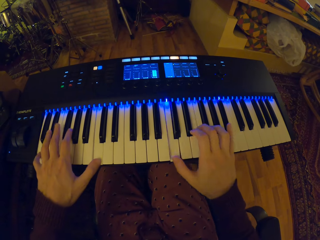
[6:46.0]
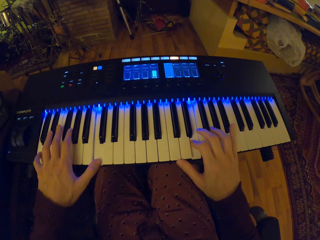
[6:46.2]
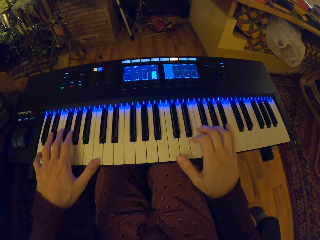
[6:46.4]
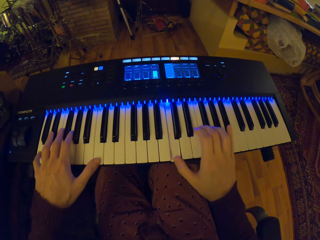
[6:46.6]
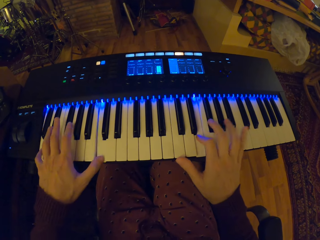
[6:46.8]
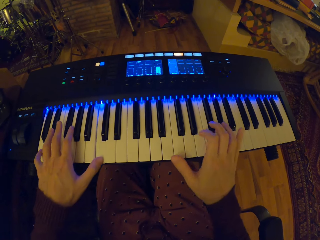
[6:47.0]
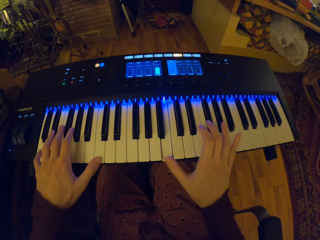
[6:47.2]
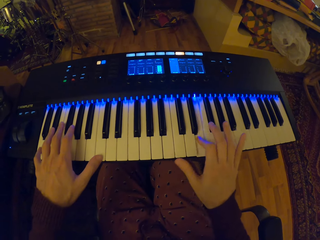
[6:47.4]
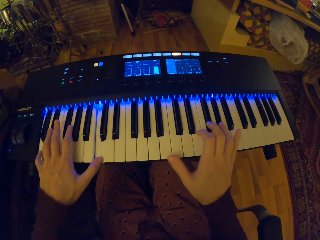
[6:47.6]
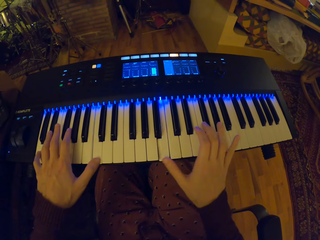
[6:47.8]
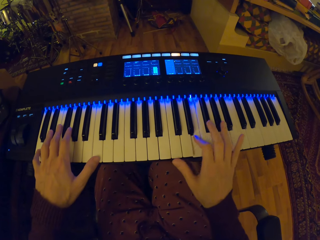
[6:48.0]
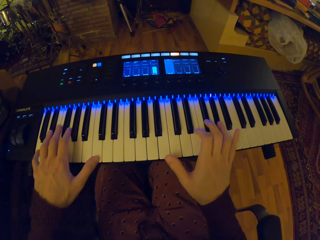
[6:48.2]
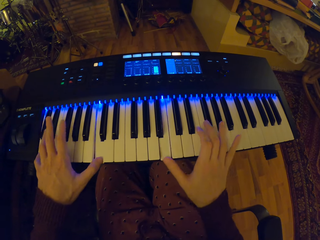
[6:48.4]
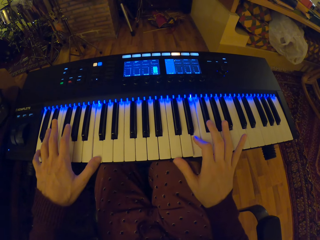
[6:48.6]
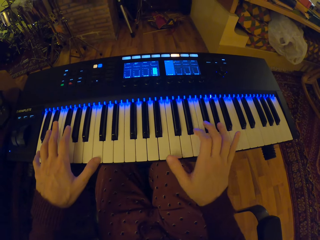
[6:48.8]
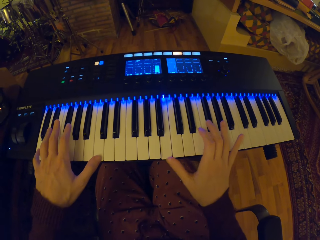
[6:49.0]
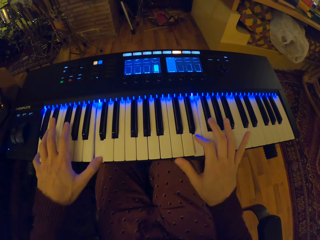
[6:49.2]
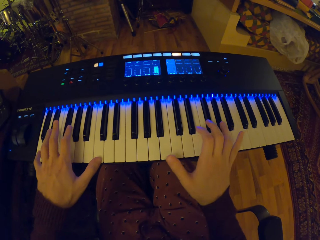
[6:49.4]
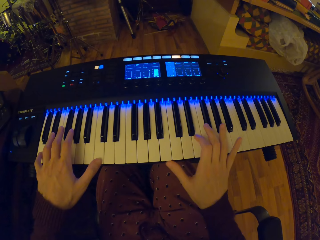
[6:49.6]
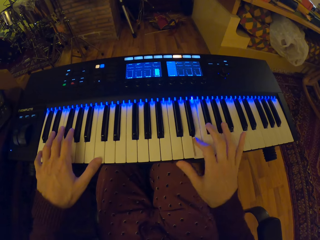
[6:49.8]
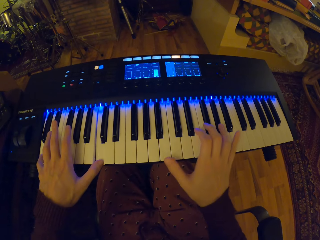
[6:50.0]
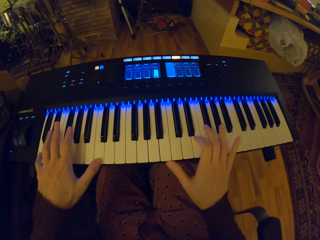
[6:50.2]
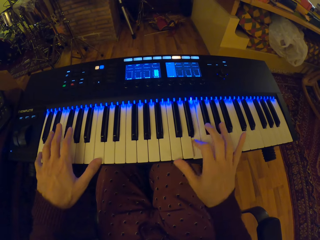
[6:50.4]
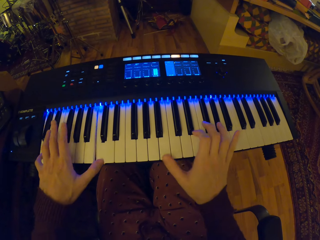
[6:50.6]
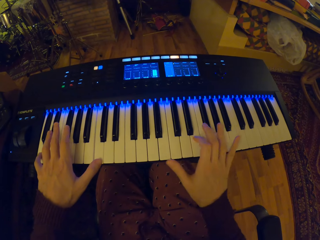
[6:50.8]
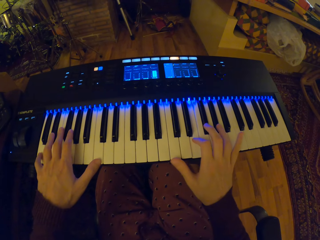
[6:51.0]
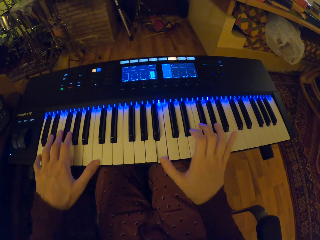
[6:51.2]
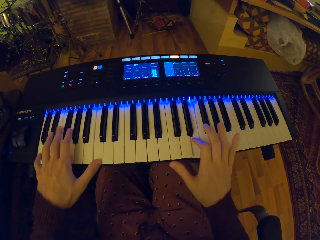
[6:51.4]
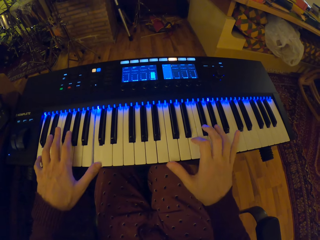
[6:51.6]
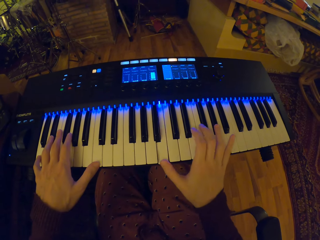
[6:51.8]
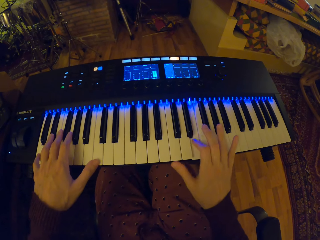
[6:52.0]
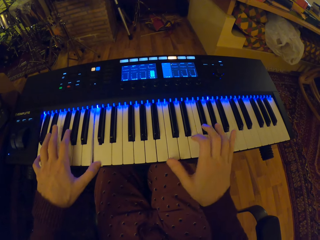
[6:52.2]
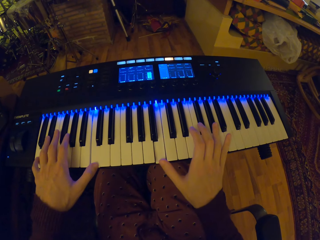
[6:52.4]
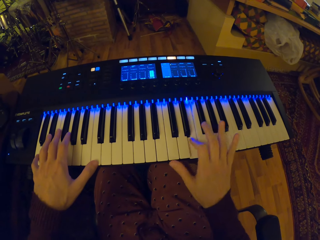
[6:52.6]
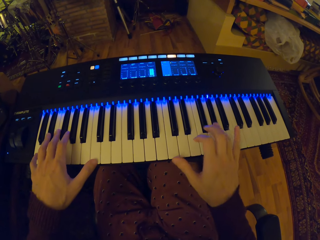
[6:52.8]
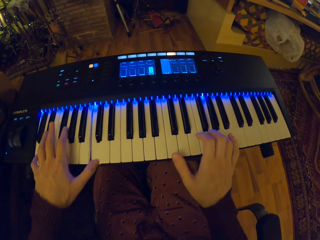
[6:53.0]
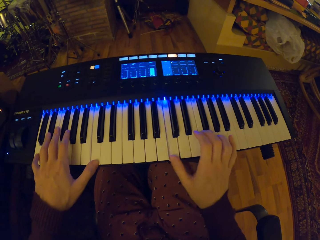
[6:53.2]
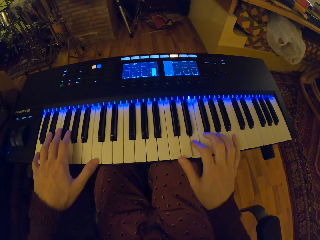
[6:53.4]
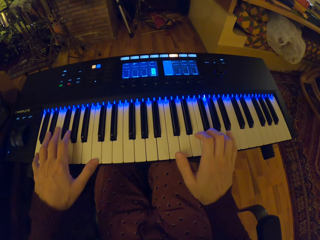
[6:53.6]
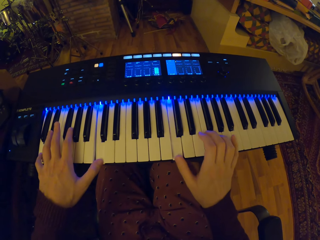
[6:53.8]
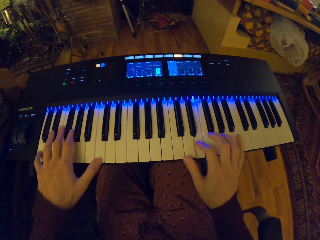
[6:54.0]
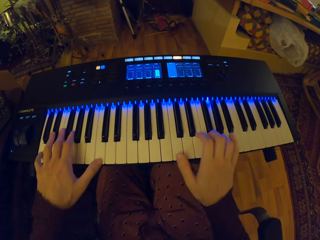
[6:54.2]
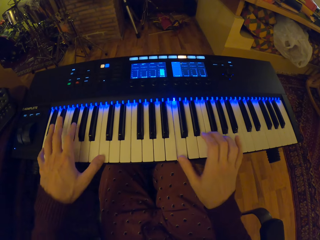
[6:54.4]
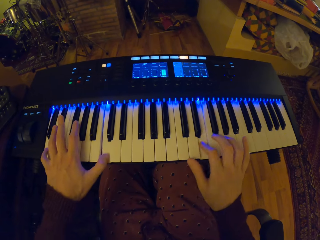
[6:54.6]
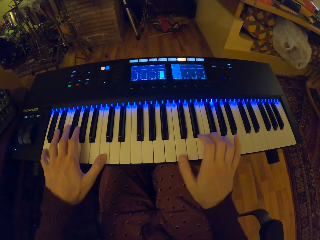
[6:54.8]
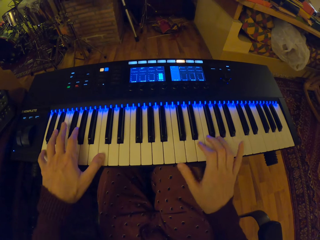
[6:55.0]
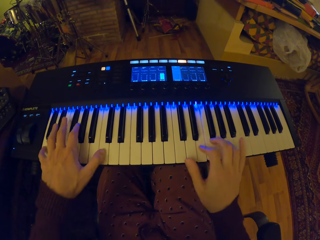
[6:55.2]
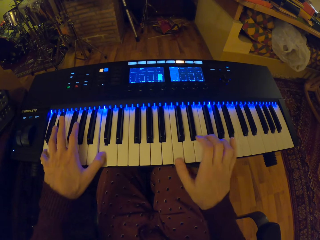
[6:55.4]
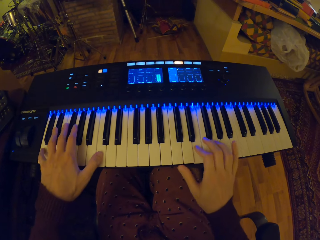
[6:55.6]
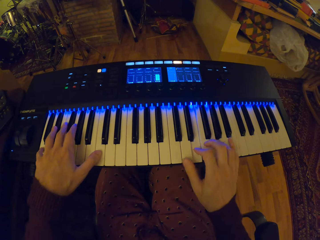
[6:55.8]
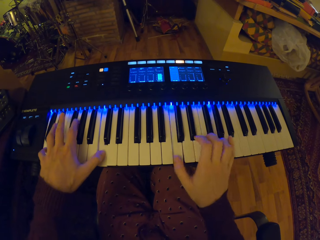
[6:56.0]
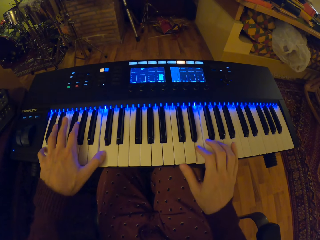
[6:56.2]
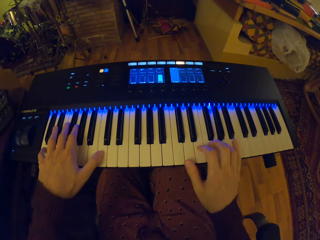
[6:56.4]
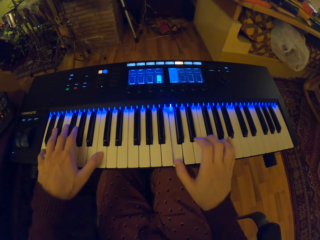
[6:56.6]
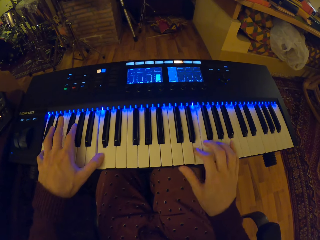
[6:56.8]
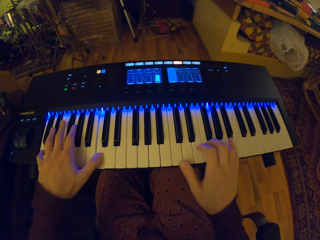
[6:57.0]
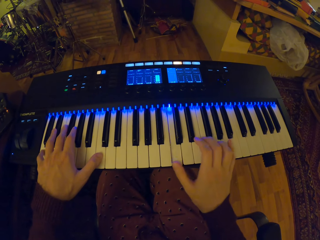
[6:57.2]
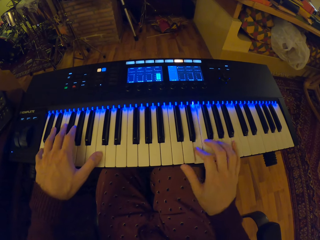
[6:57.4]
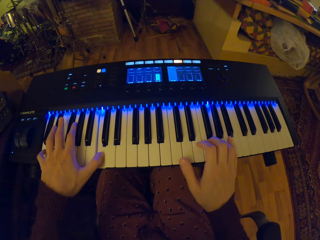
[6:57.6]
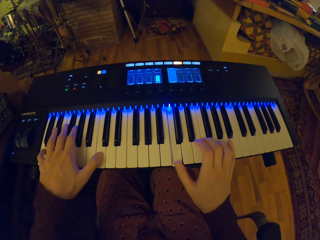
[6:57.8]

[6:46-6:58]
The camera wearer presses some keys on the piano with his right hand. He does so again.

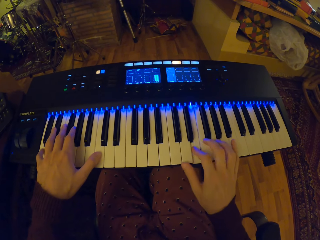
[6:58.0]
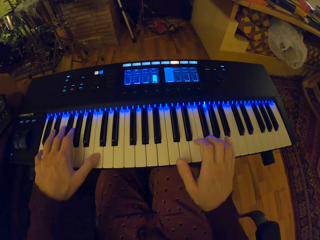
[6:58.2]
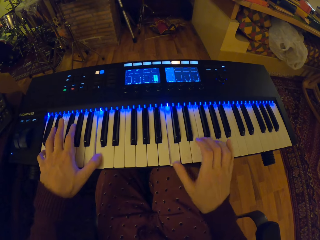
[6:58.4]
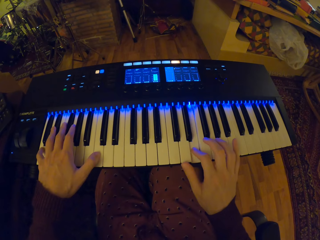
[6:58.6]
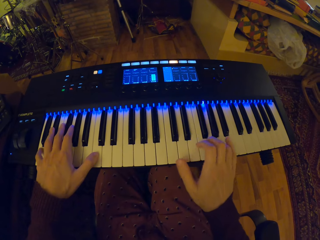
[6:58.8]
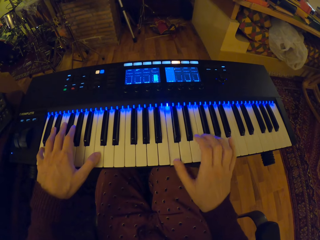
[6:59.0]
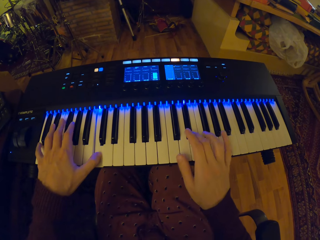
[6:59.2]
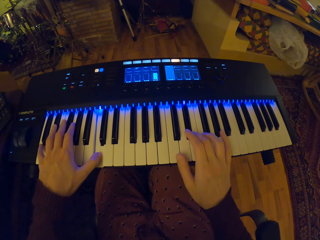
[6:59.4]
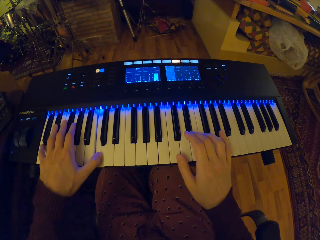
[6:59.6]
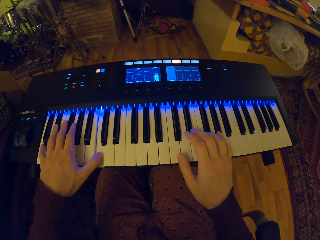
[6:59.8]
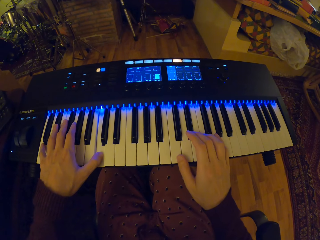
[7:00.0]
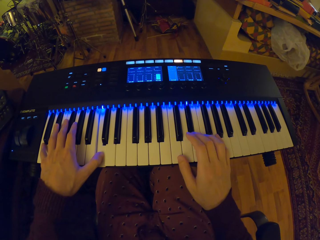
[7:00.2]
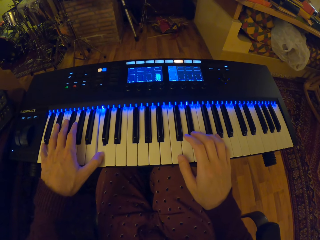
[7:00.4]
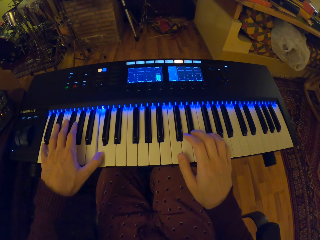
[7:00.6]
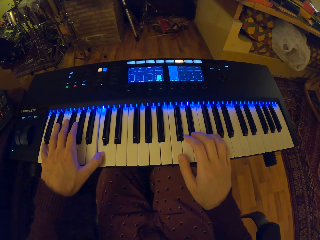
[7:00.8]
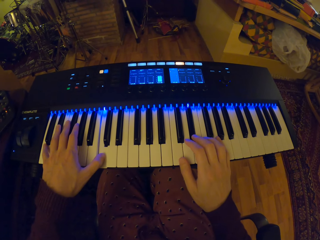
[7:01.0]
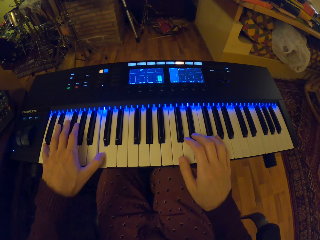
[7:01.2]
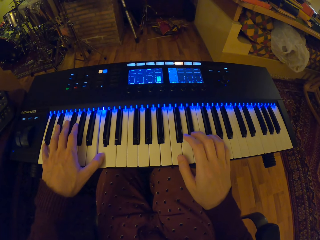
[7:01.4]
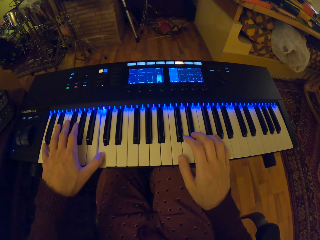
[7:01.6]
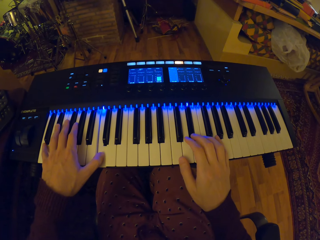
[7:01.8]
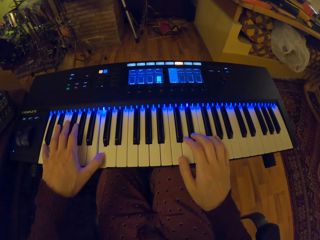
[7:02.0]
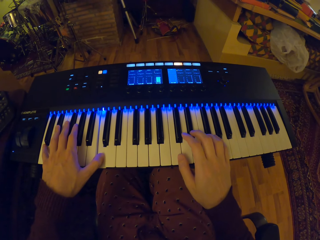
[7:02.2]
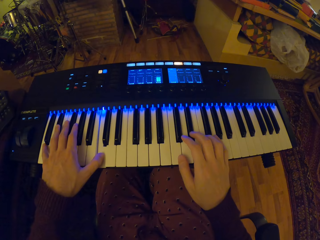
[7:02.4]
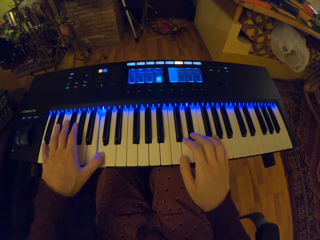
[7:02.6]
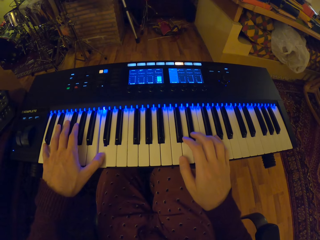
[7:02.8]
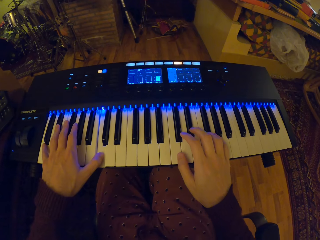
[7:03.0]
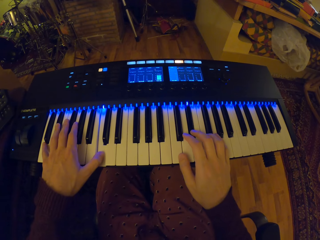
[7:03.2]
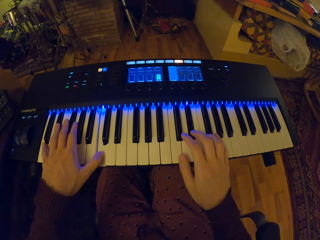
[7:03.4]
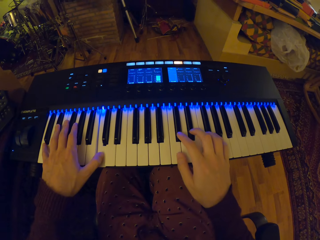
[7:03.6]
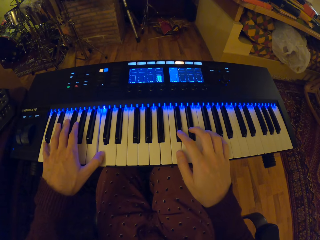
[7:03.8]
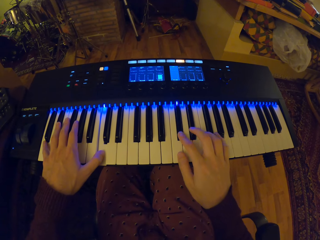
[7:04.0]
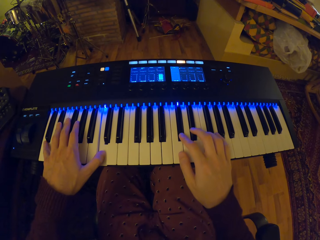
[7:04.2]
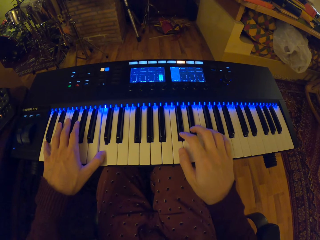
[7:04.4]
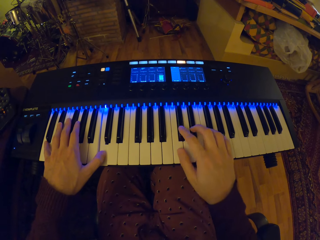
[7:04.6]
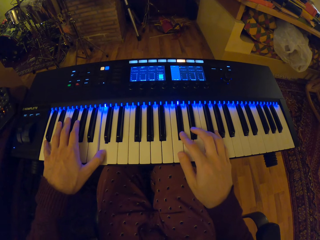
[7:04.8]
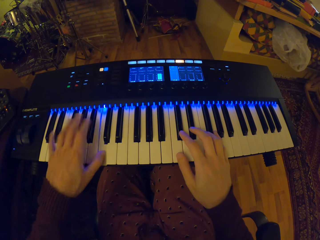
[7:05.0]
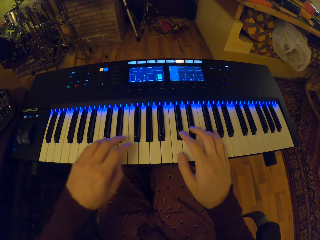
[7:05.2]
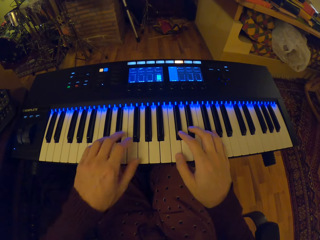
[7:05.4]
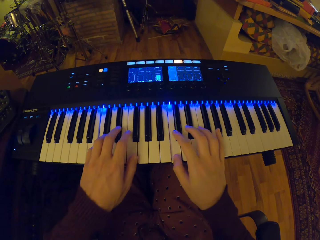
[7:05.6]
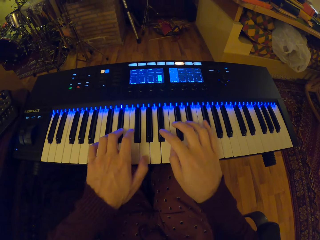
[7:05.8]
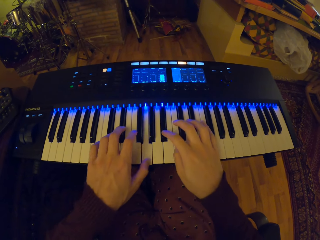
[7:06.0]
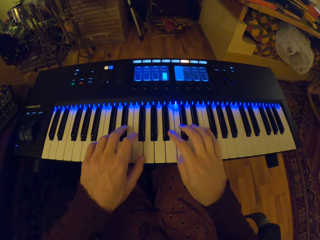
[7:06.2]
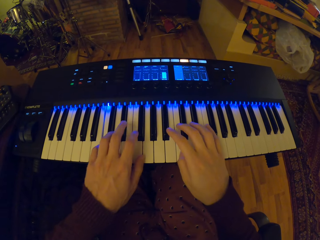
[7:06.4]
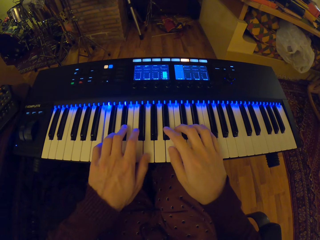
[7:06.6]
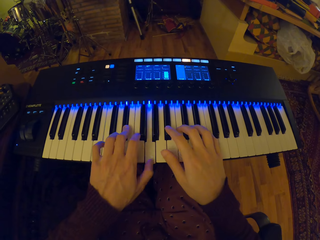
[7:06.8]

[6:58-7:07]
The camera wearer presses some keys on the piano with his right hand. He presses the key on the piano with his right hand. He does so again. He presses some keys on the piano with his left hand. He presses some keys on the piano with his right hand.
